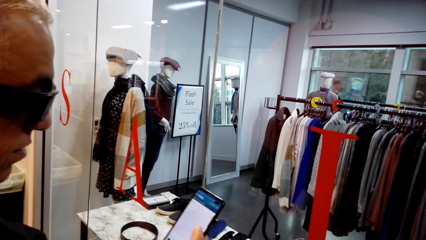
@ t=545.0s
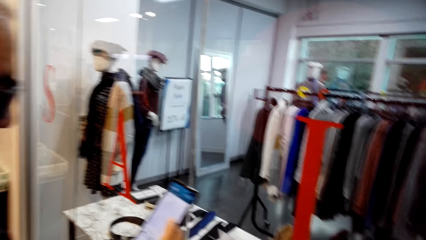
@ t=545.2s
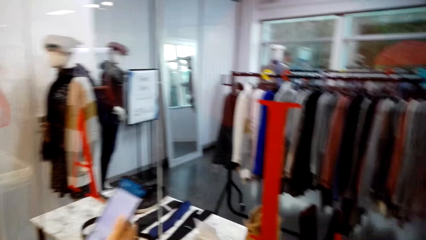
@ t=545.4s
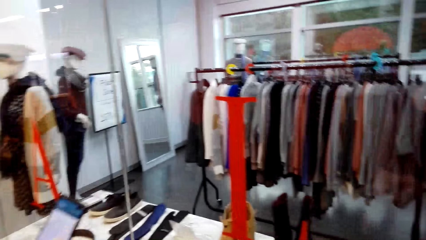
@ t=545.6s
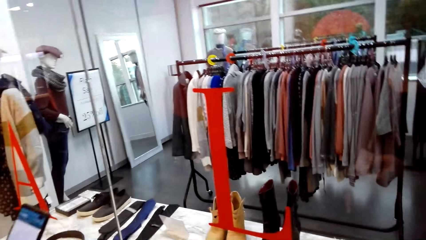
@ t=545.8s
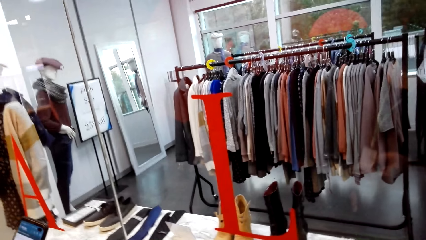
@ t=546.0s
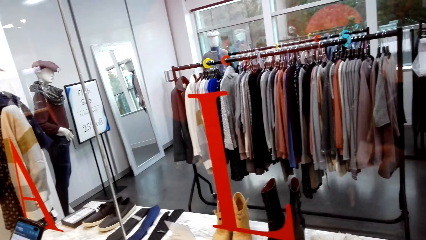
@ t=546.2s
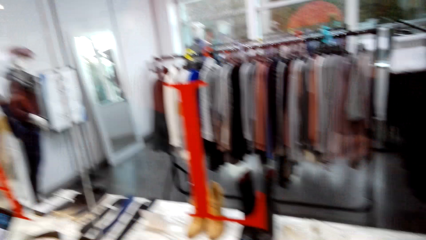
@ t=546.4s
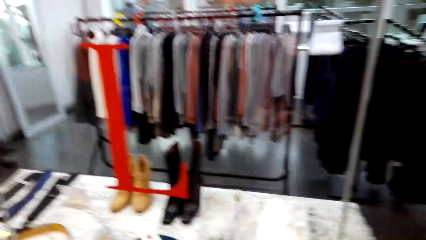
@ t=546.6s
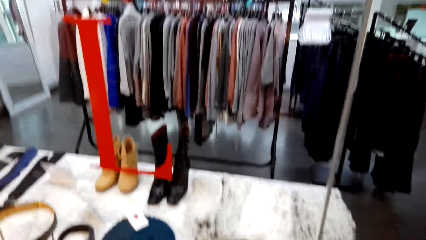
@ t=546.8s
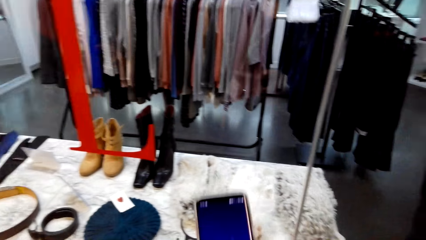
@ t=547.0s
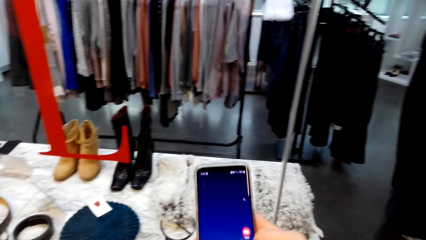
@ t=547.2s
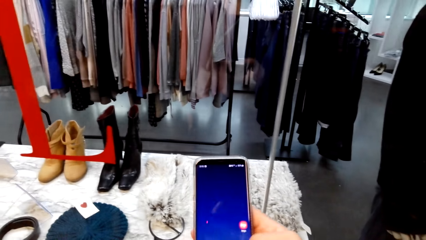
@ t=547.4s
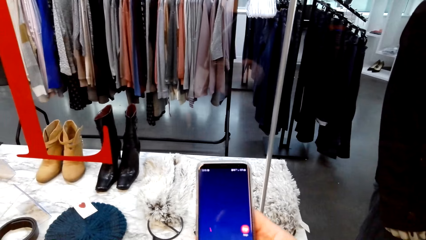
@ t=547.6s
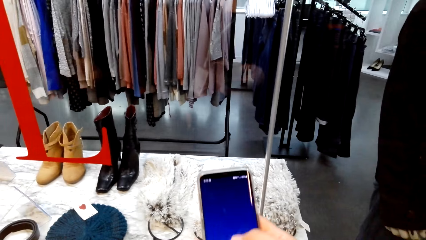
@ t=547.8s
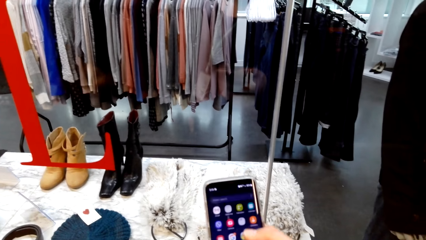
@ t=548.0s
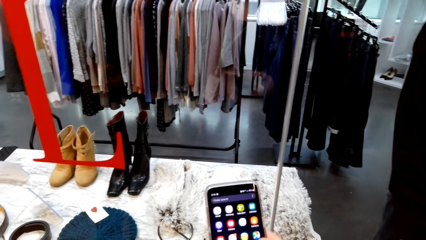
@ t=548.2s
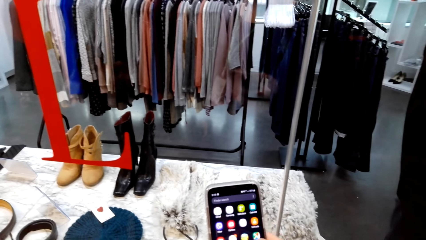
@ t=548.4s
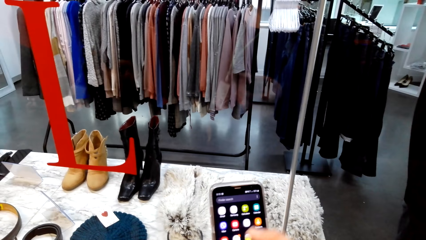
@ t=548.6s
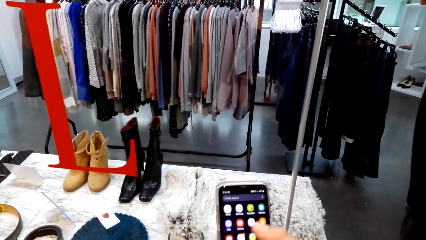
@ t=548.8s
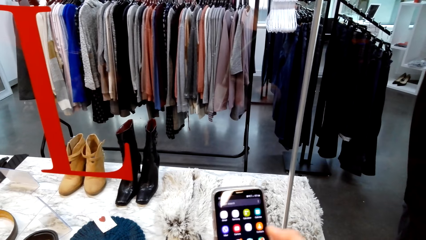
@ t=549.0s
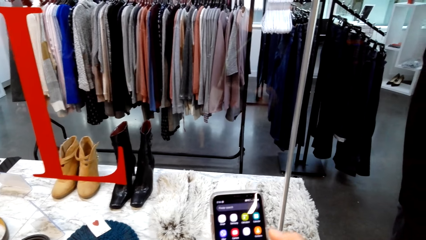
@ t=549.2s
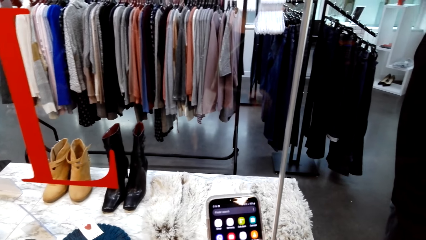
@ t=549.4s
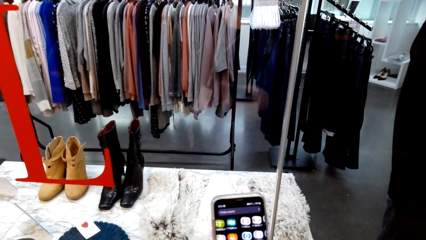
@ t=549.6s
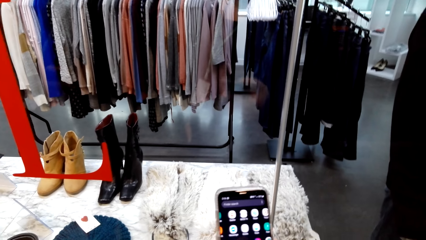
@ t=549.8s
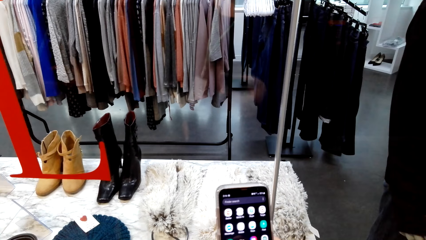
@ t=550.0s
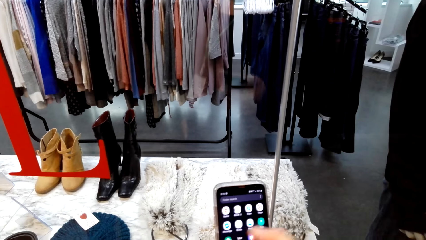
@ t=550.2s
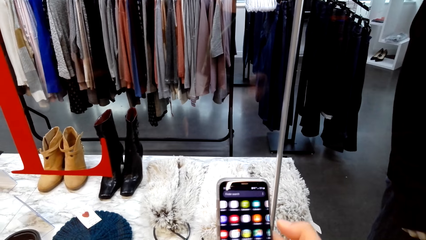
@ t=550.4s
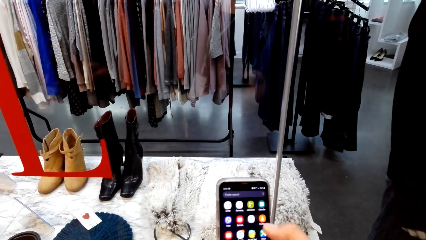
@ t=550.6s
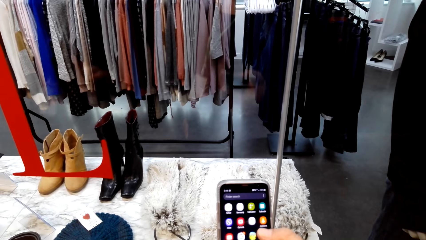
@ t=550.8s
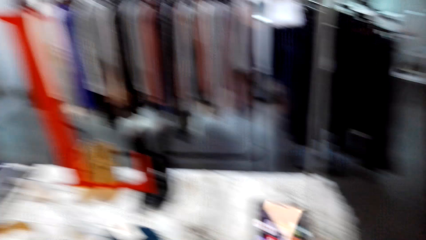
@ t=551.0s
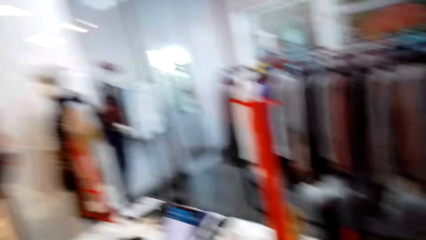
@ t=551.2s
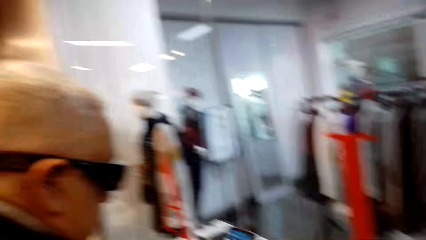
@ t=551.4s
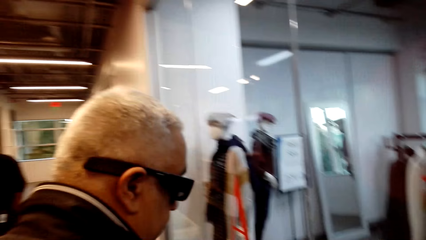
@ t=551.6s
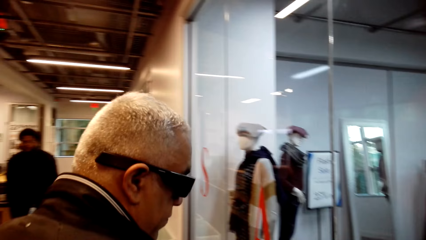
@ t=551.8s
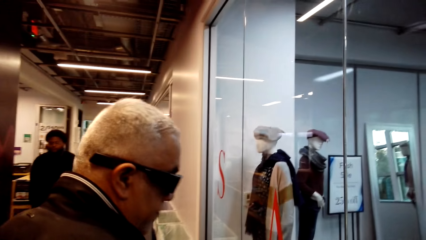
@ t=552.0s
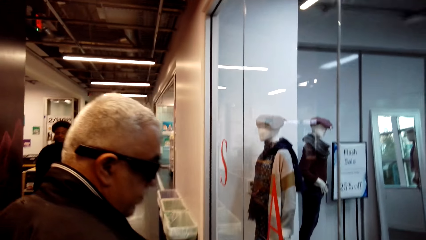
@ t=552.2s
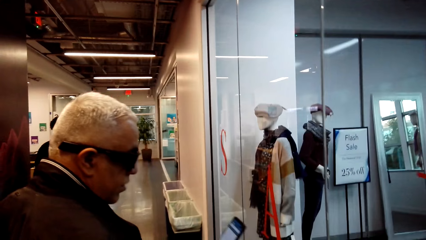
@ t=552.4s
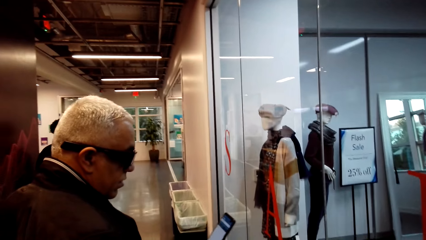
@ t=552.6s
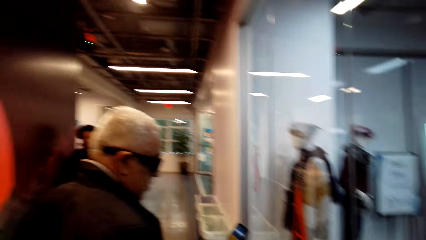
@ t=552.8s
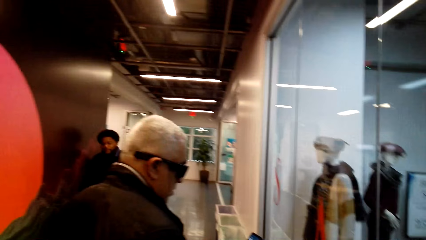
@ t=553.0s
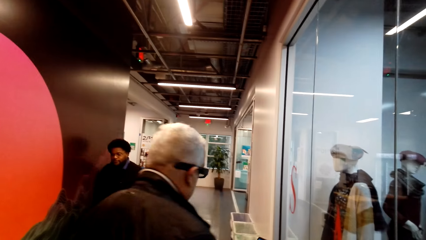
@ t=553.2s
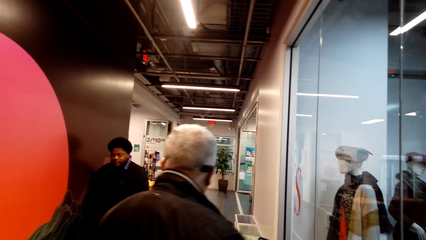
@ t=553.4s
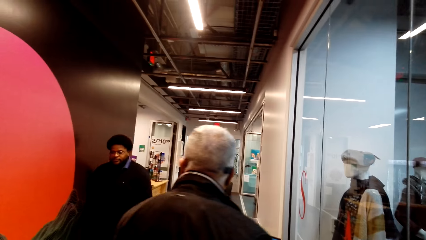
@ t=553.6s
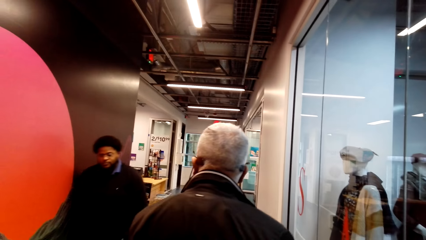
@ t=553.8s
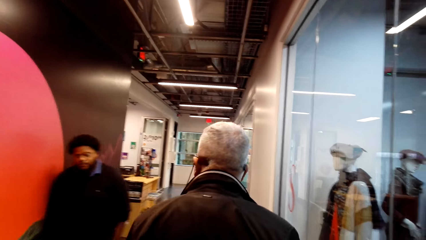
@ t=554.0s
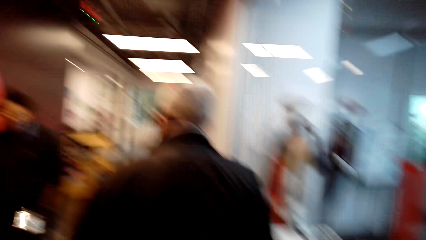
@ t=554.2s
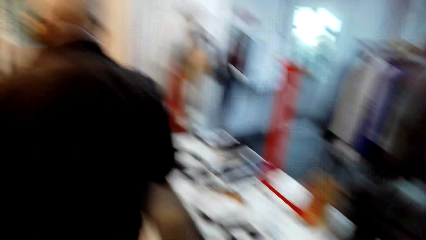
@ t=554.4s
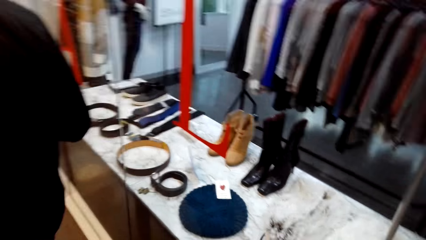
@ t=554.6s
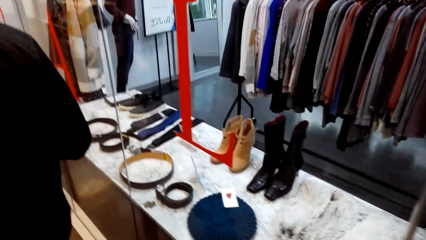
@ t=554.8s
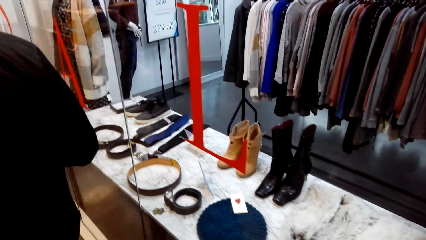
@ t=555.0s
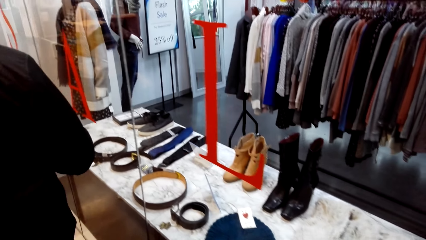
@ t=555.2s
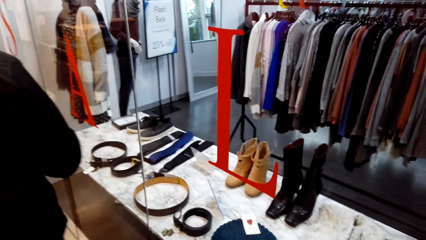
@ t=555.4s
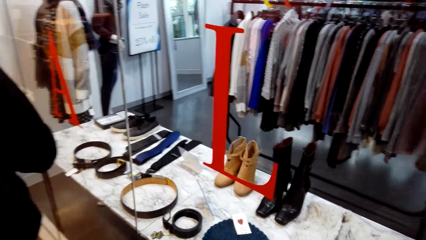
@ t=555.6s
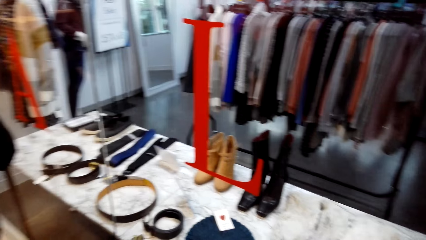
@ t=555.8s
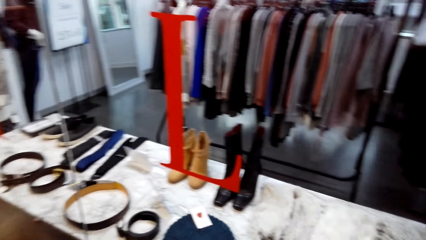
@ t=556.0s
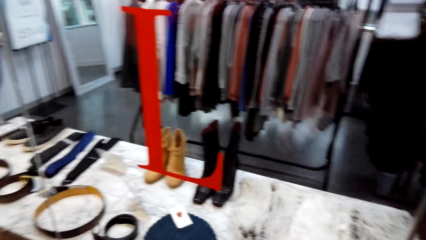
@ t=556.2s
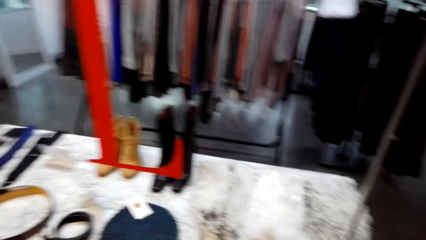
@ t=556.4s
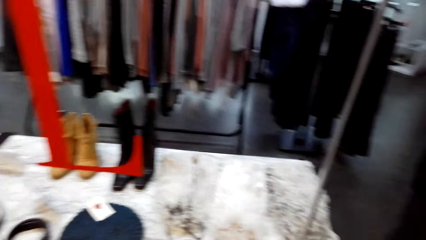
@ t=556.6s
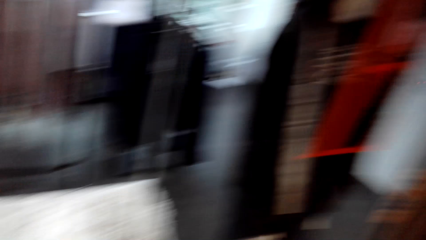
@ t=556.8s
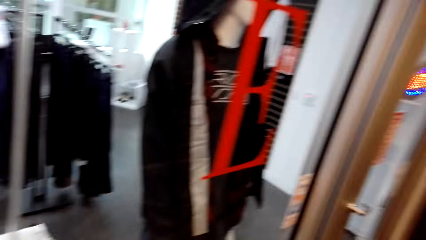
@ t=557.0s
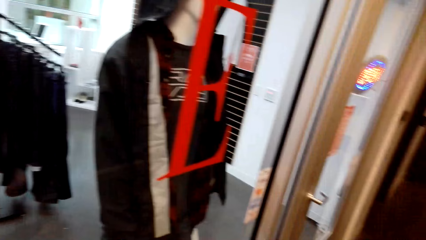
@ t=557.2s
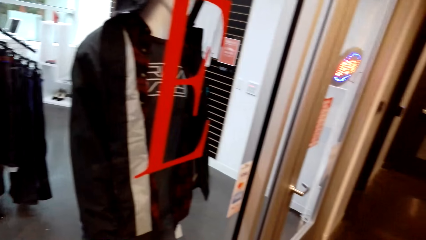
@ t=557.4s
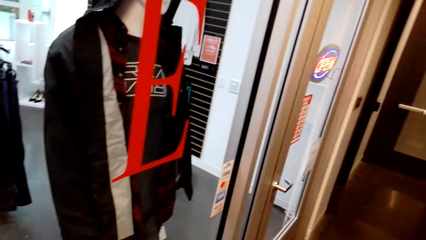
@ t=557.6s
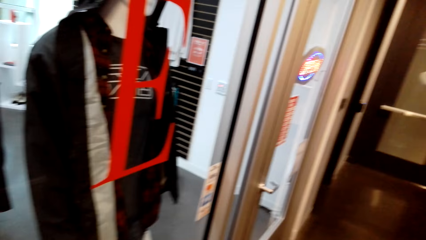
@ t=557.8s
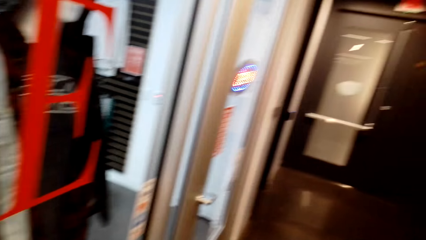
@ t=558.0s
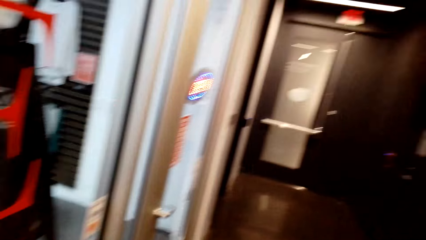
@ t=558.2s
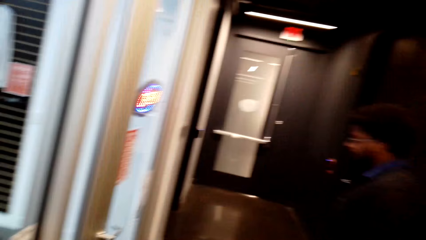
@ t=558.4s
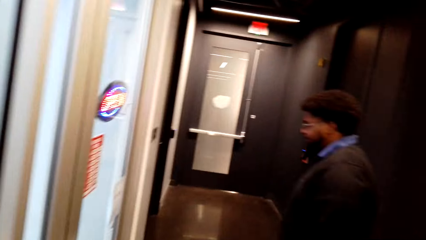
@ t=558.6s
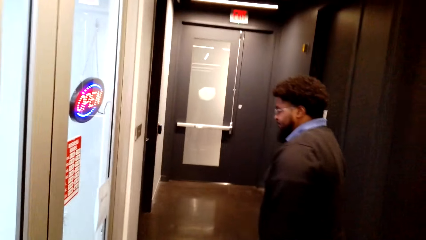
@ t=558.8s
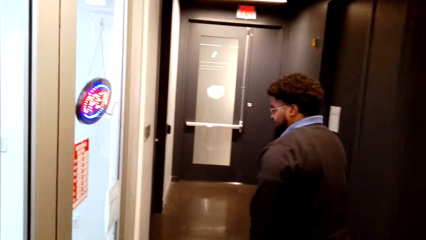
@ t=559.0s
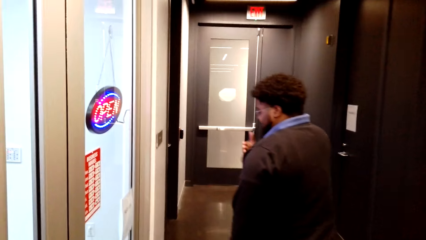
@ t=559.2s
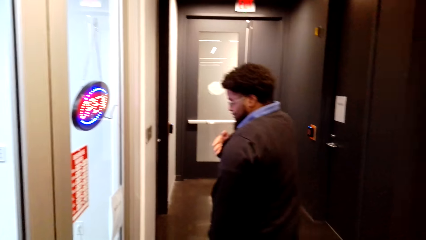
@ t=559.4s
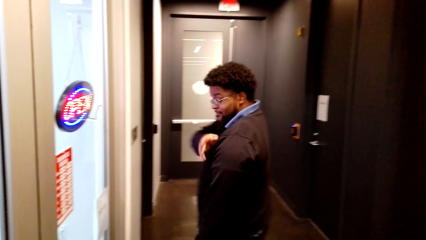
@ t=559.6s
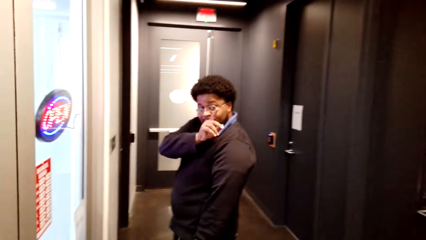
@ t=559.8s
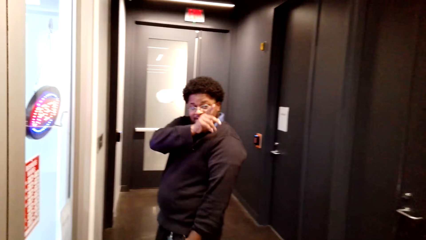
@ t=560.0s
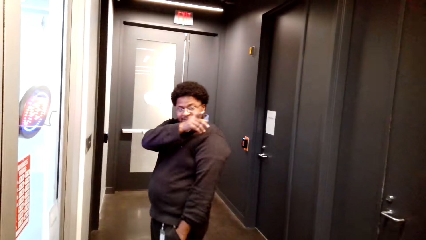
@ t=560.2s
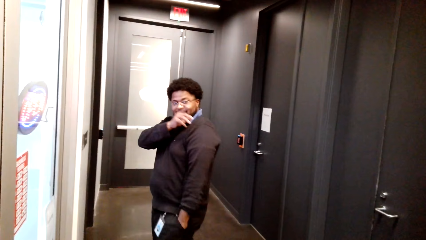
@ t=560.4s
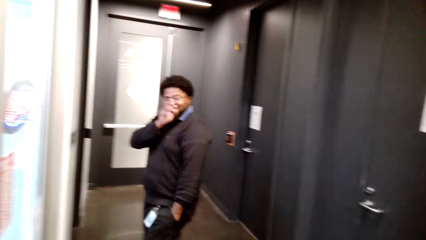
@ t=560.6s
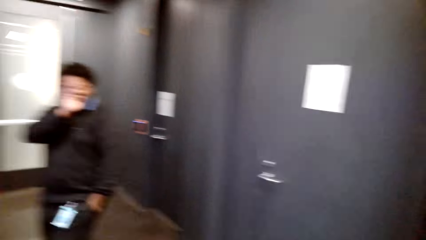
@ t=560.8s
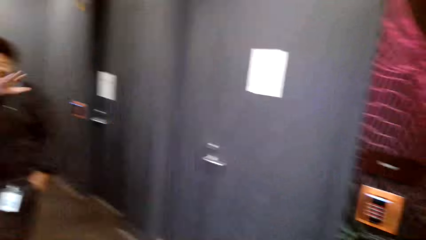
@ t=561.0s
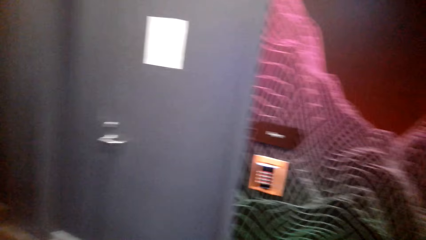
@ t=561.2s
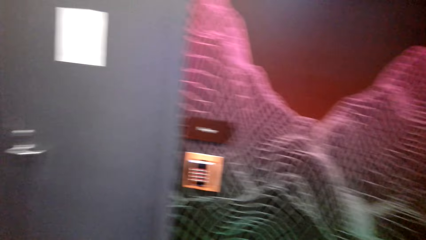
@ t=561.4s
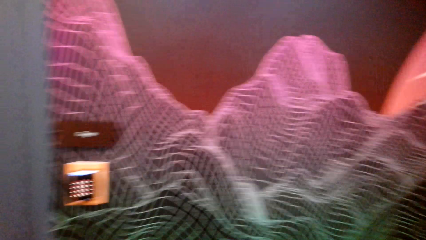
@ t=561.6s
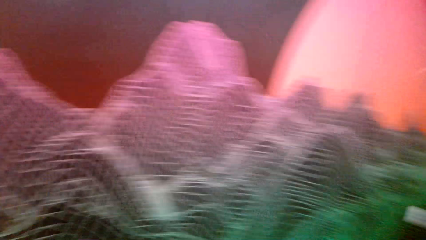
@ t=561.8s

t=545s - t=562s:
The camera wearer looks around. They look at the phone screen, scroll a phone with the right hand in the store, look at the phone screen again, and touch the phone screen. A man talks to the camera wearer. The man stands in the store. The camera wearer looks around. The man walks and looks at the phone screen. Another man talks to a third man and walks around in the store. The camera wearer looks around. Another man points in the store with the right hand.
